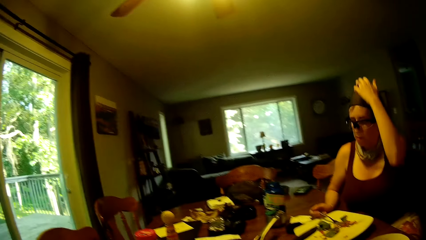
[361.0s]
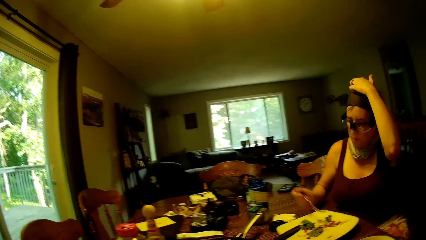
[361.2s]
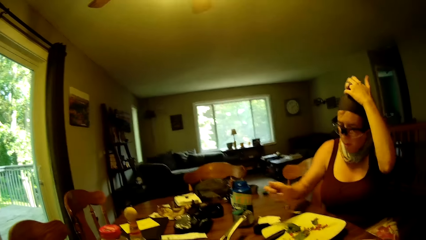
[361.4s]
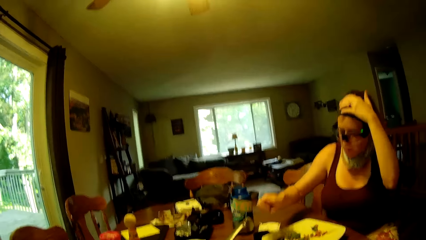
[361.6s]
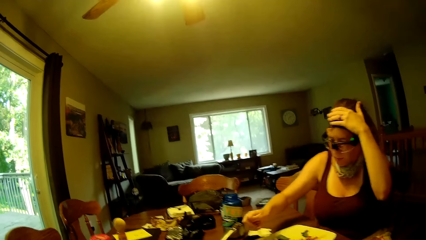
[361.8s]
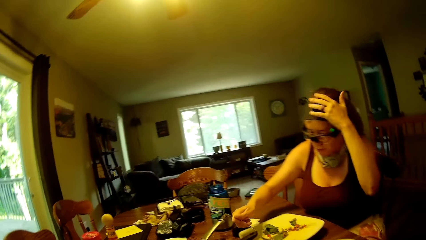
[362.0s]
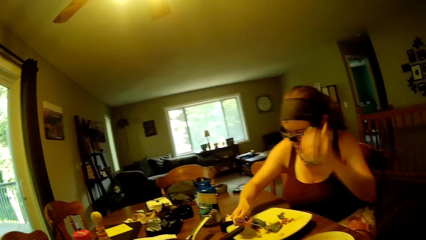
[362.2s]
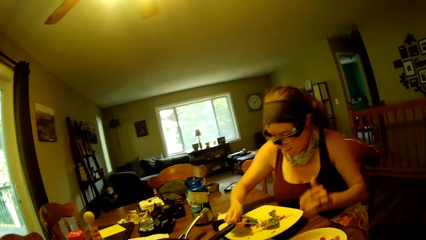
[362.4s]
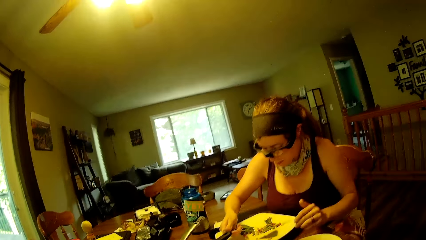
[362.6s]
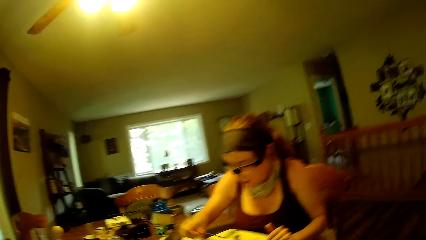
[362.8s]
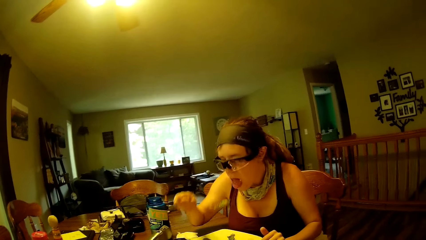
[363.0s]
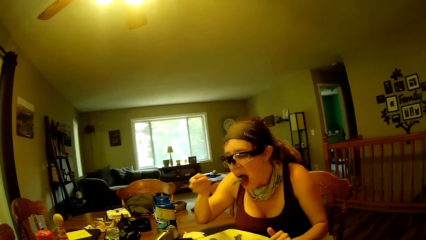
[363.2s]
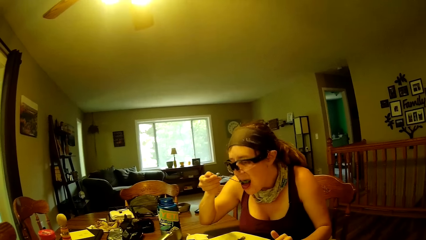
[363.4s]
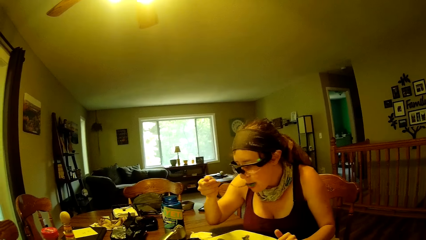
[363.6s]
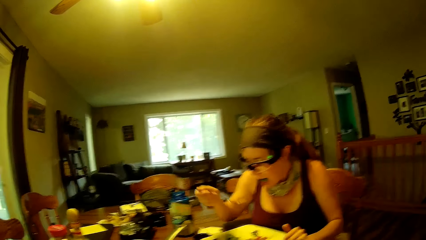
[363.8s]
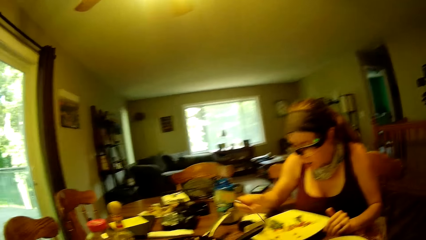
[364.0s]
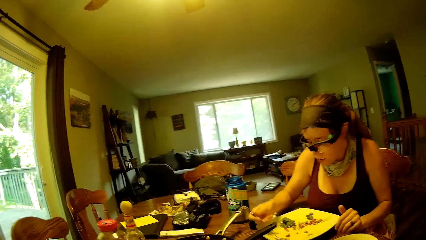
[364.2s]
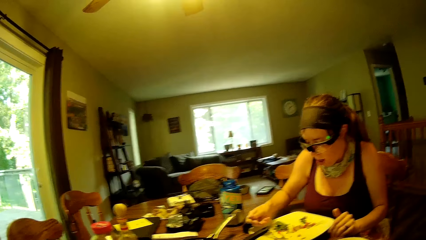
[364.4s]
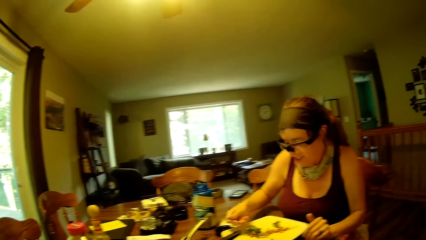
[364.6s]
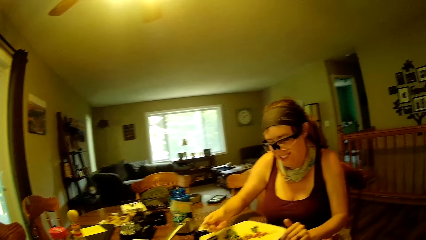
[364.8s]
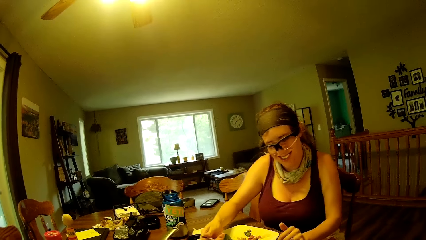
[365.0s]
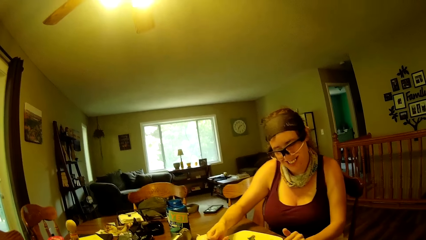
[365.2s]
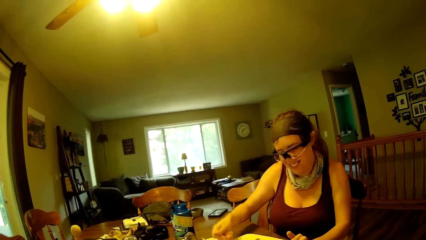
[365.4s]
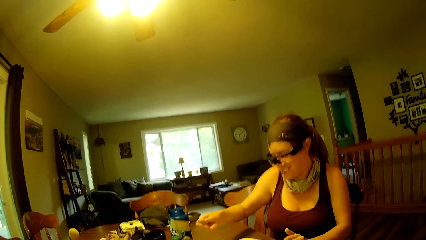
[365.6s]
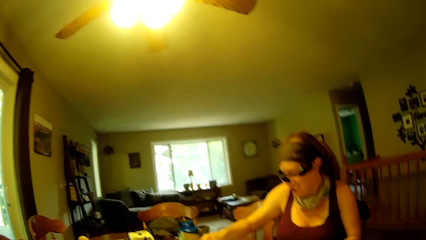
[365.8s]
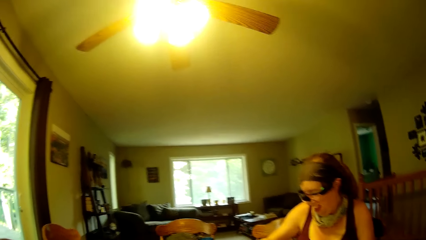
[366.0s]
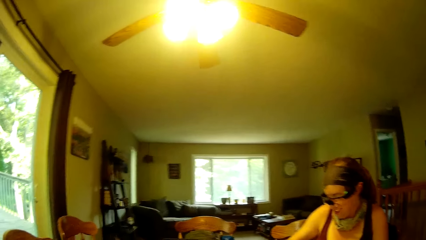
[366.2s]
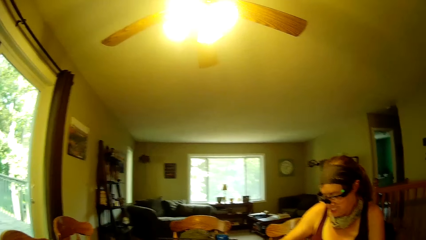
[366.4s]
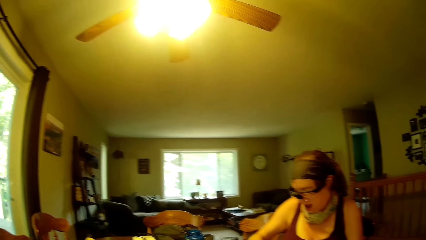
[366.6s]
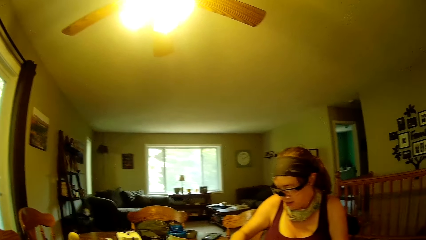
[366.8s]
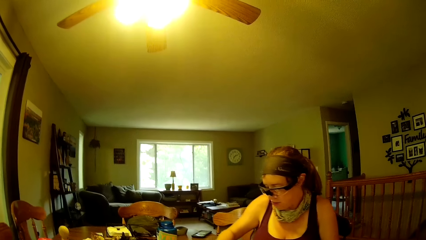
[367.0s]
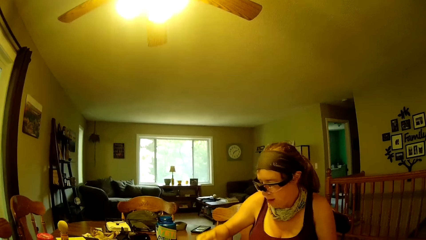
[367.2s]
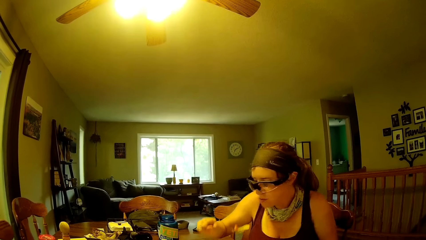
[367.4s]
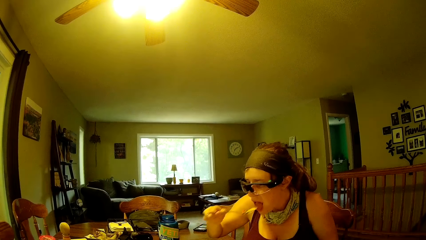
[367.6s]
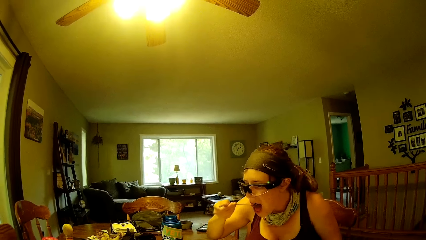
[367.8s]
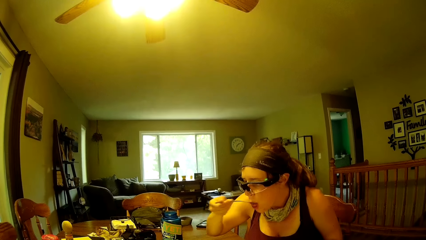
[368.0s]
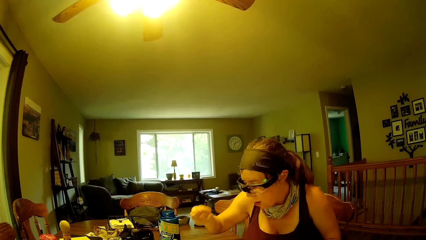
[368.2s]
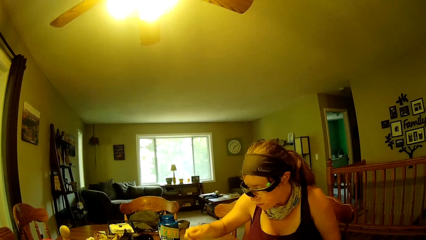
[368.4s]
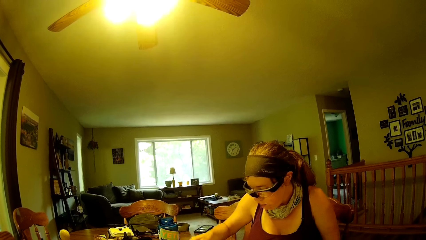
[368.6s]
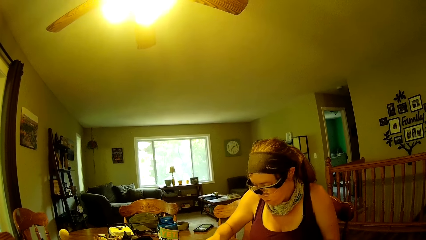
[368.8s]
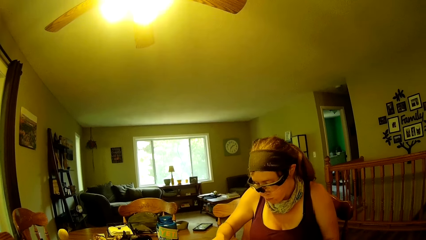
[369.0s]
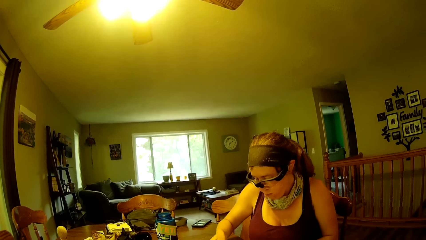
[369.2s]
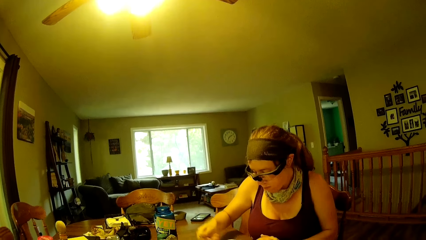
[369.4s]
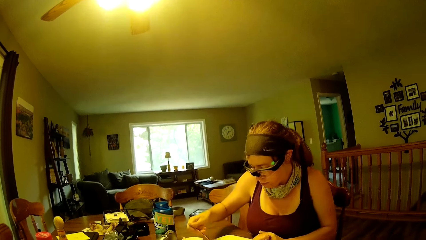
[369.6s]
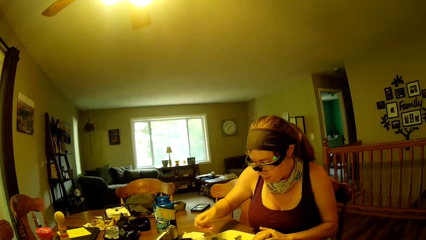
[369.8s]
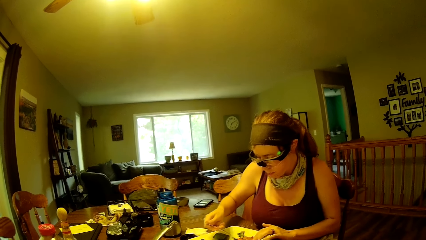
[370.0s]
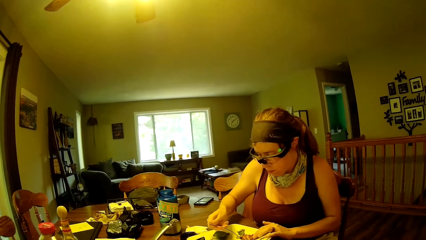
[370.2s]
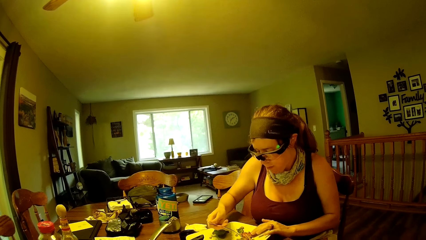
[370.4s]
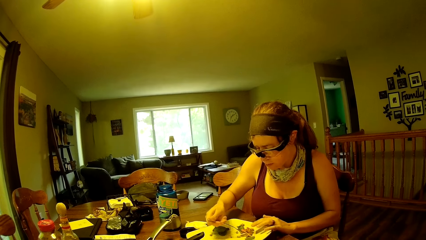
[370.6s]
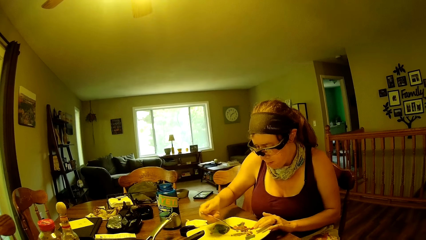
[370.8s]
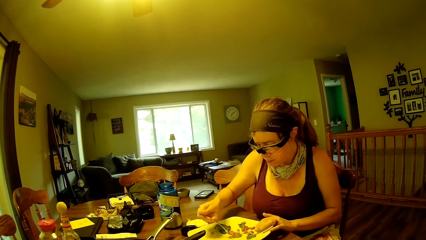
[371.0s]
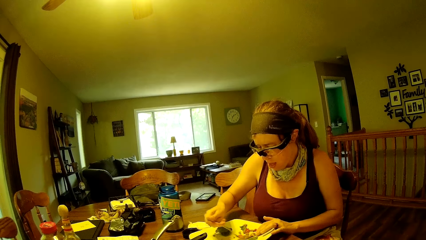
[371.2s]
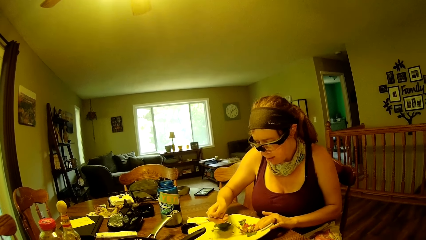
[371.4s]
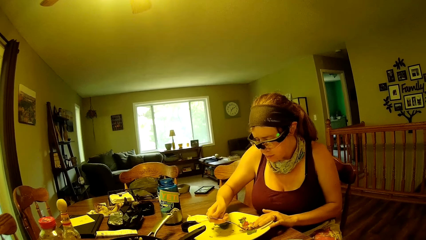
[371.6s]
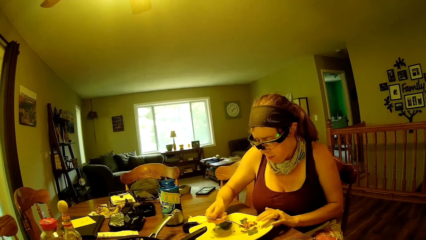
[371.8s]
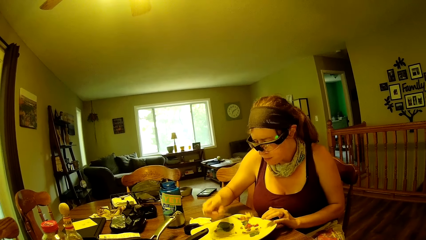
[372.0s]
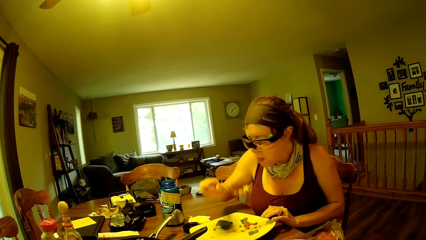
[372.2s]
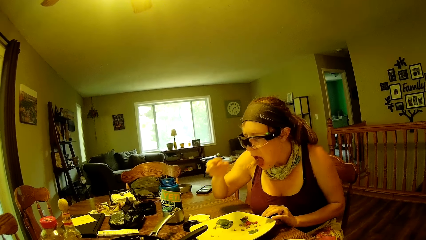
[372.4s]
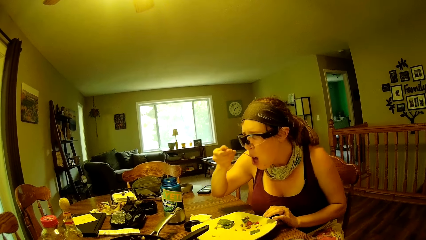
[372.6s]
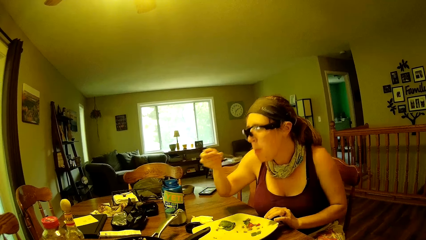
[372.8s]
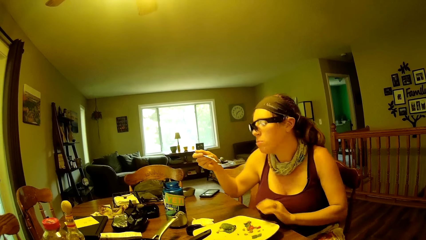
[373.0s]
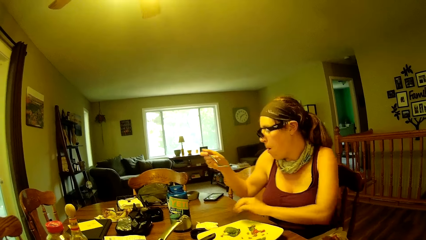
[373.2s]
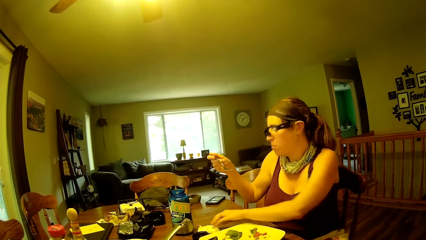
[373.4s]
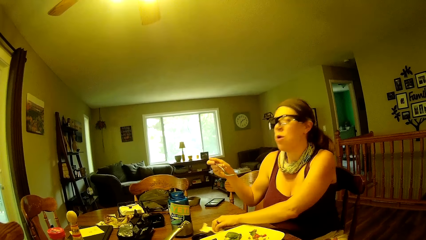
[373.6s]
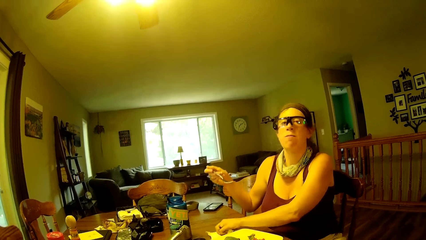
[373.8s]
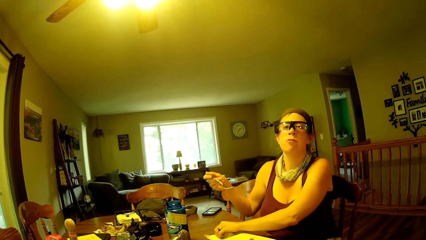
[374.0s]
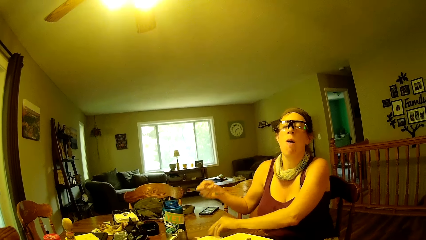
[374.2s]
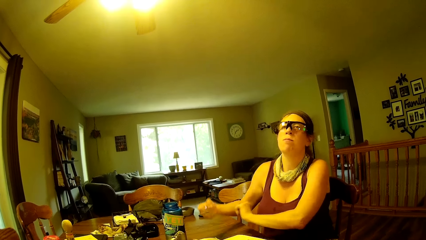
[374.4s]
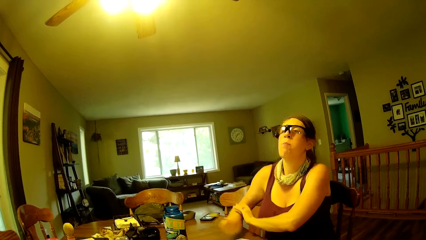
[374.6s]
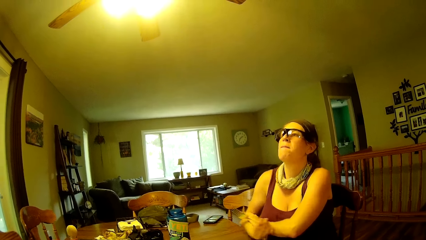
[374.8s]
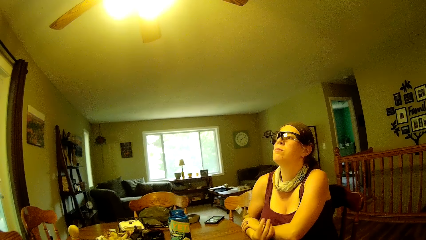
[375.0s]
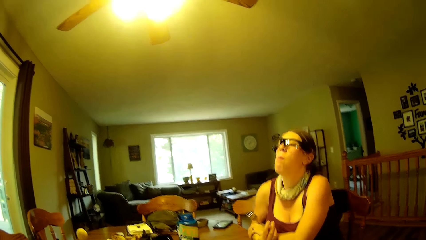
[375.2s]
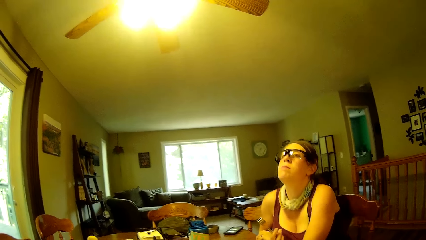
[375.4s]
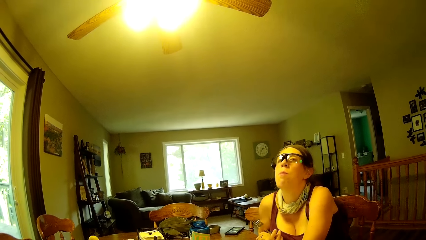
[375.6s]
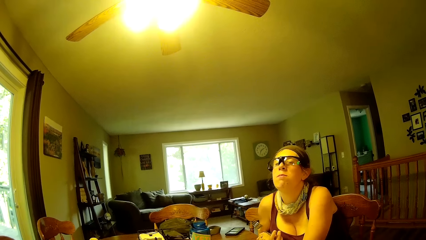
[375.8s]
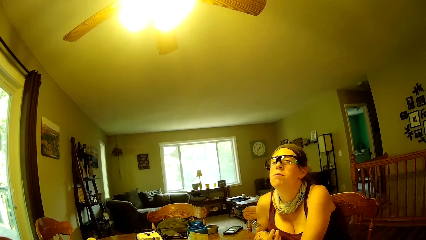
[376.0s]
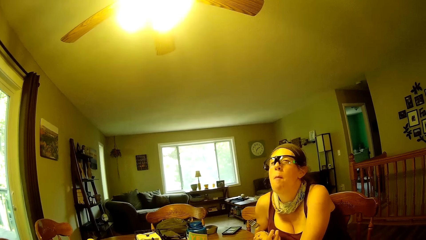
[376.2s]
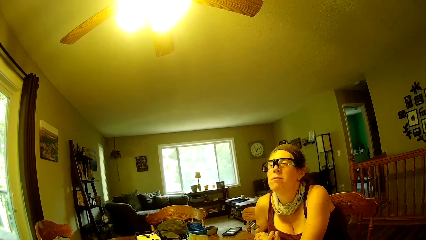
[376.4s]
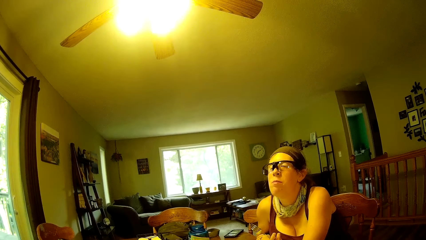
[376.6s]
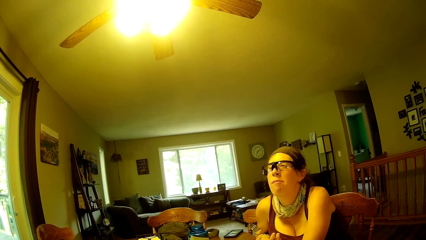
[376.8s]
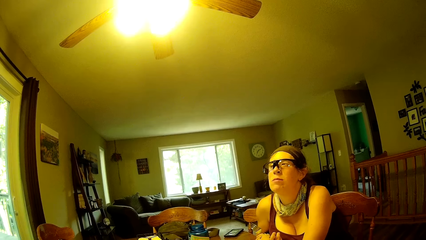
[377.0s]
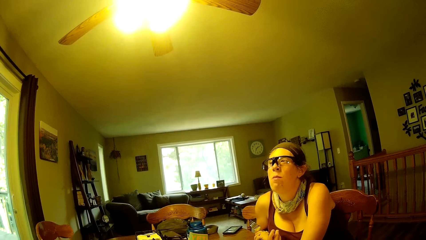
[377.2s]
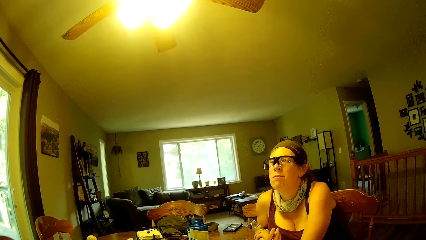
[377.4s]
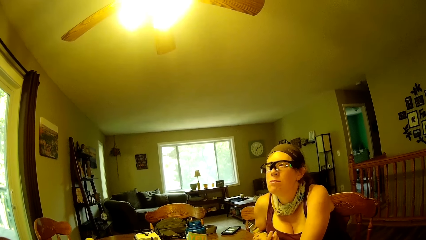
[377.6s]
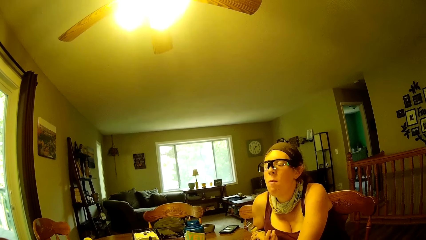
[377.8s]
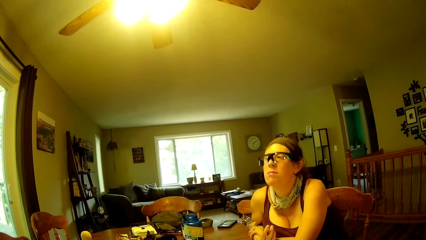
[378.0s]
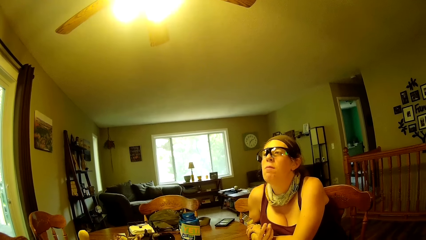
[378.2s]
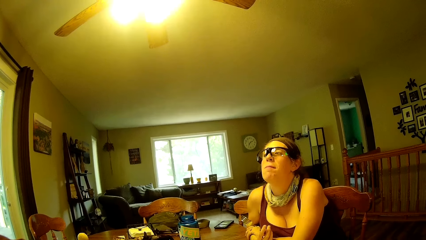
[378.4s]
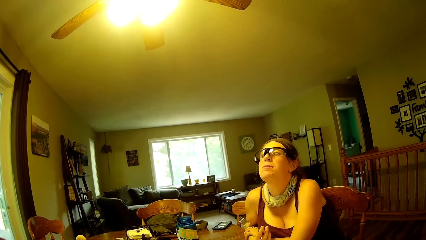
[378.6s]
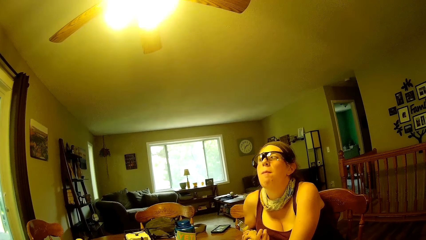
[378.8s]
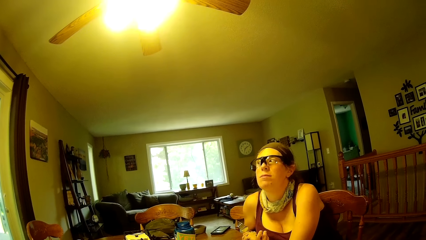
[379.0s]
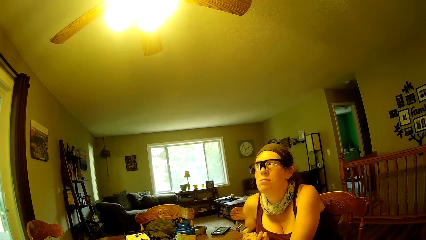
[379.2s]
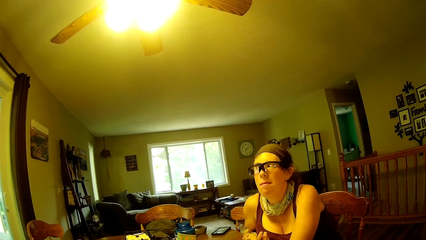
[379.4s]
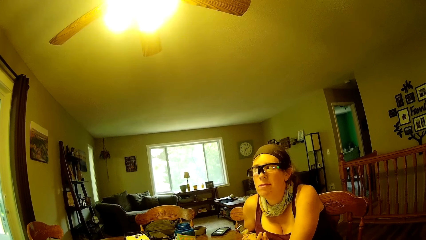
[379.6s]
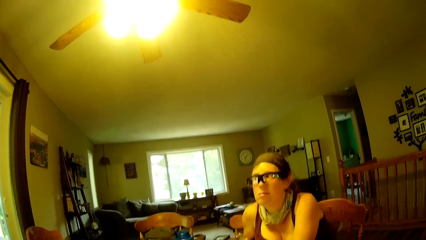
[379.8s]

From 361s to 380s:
A woman touches her head with her left hand. The woman scoops food from the plate on the dining table with a fork. The woman puts food in the fork in her mouth. She puts food in the fork in her mouth again. The woman pushes food into the fork with her left hand. The woman puts food in the fork in her mouth. The woman wipes her left hand on a kitchen towel.
